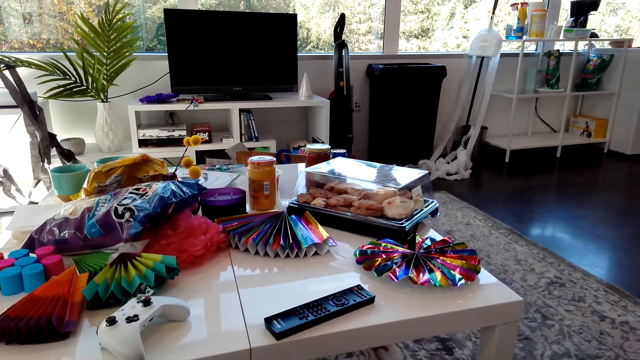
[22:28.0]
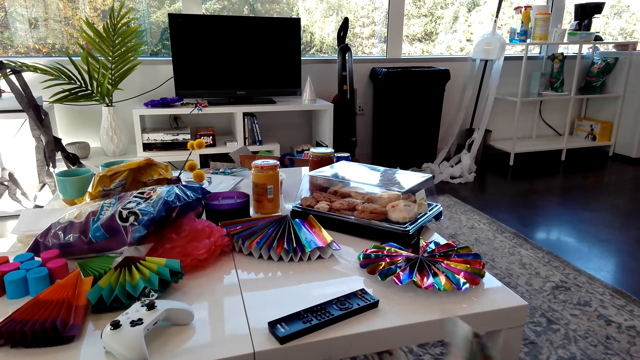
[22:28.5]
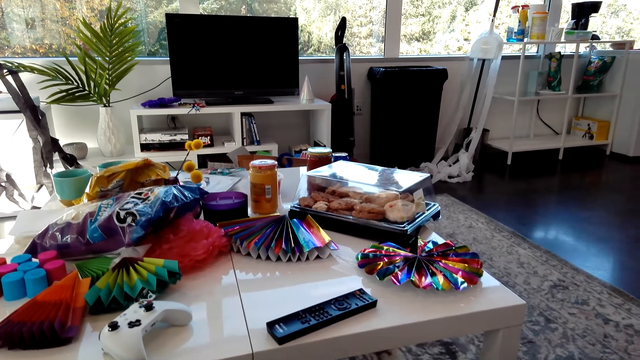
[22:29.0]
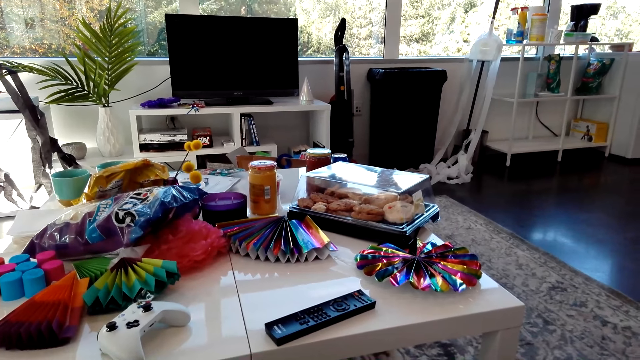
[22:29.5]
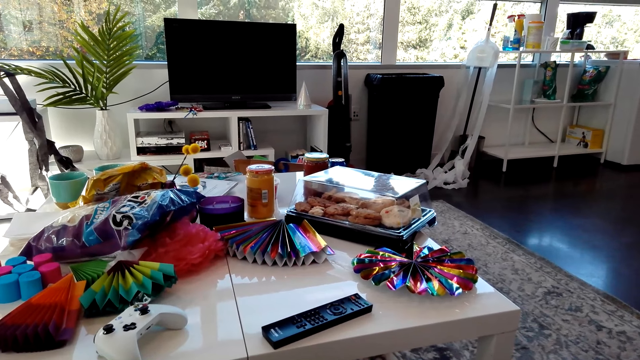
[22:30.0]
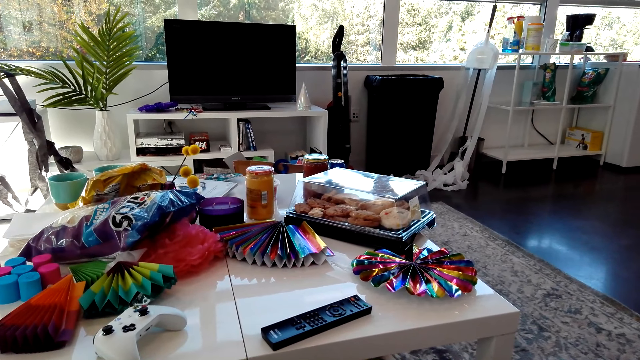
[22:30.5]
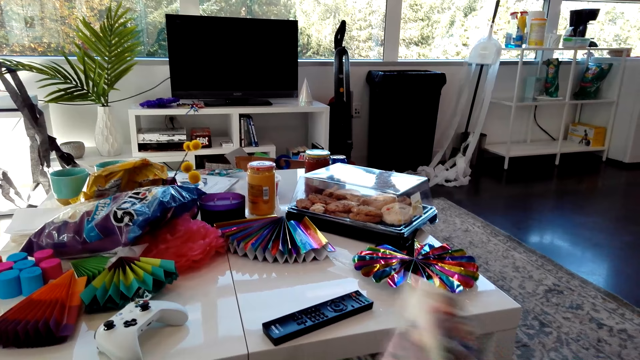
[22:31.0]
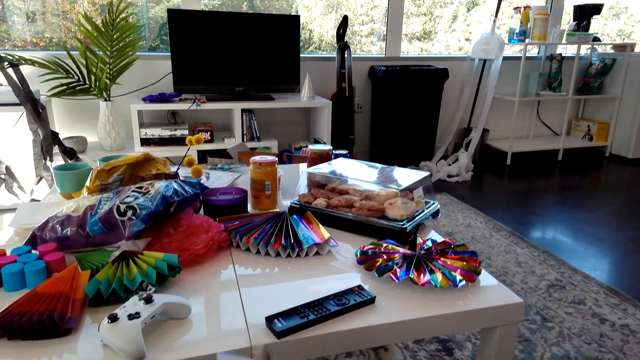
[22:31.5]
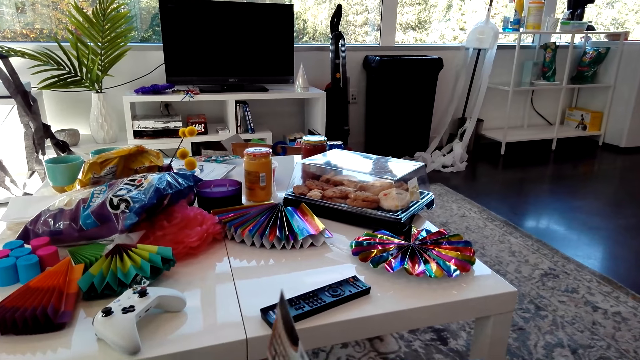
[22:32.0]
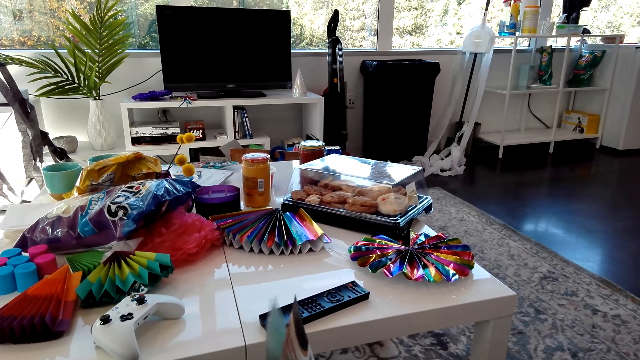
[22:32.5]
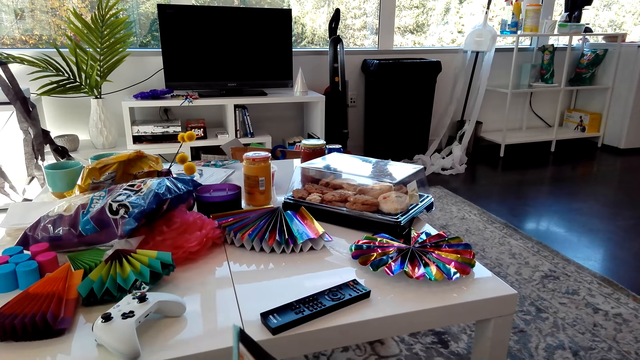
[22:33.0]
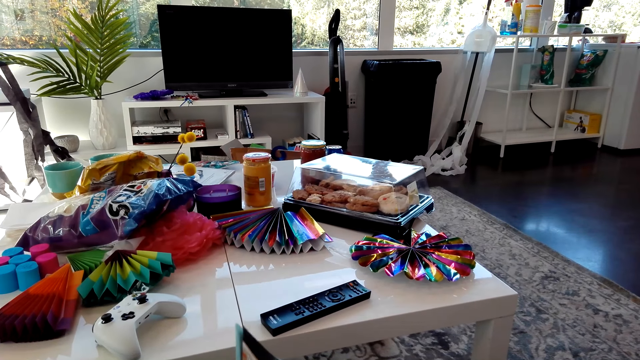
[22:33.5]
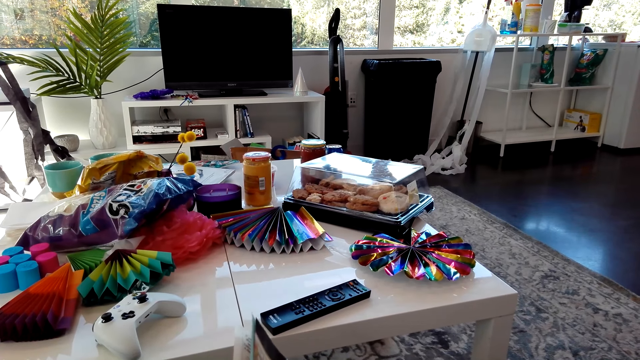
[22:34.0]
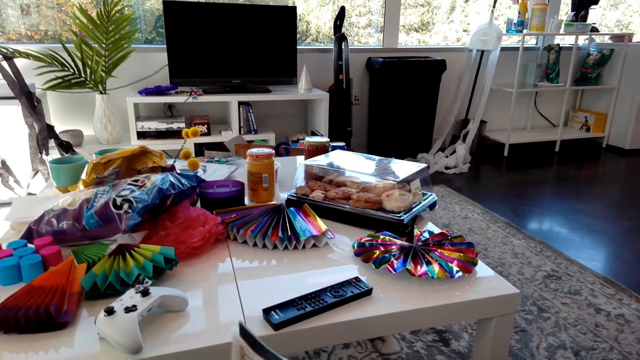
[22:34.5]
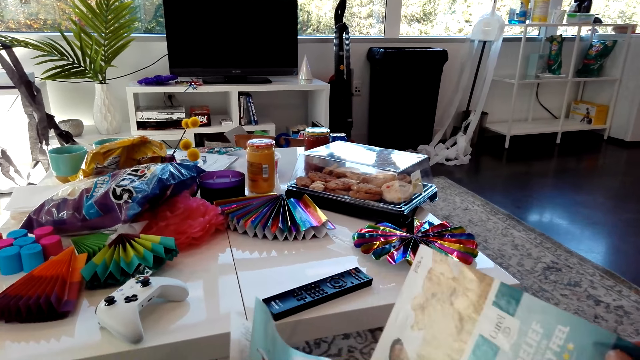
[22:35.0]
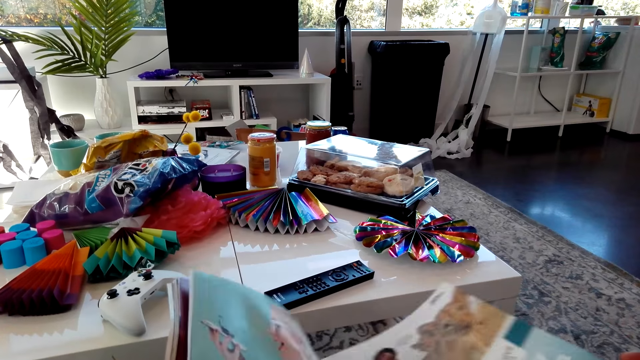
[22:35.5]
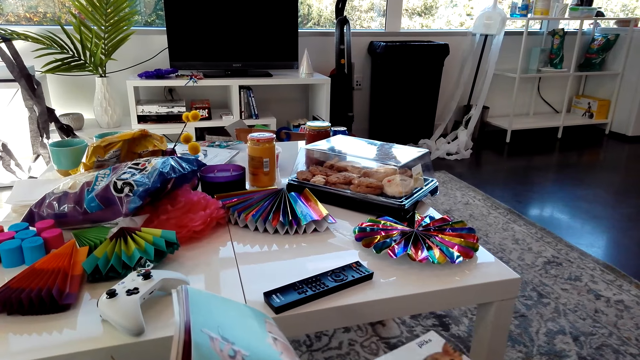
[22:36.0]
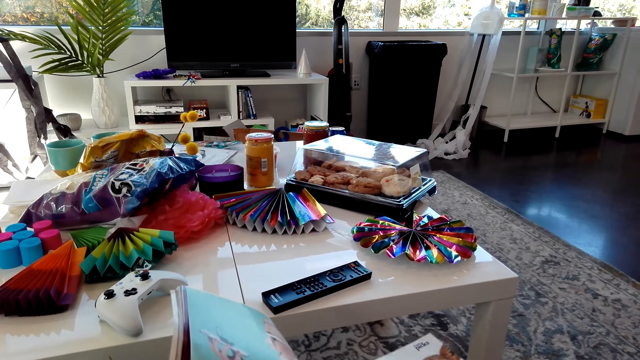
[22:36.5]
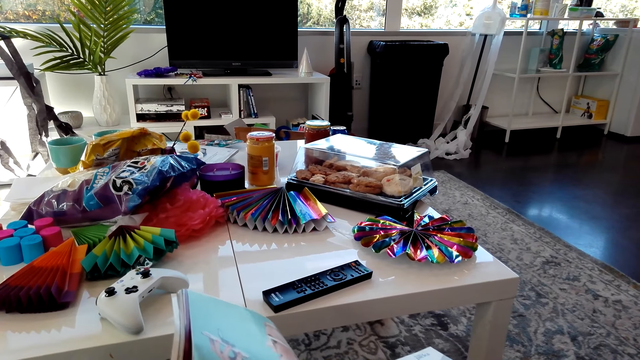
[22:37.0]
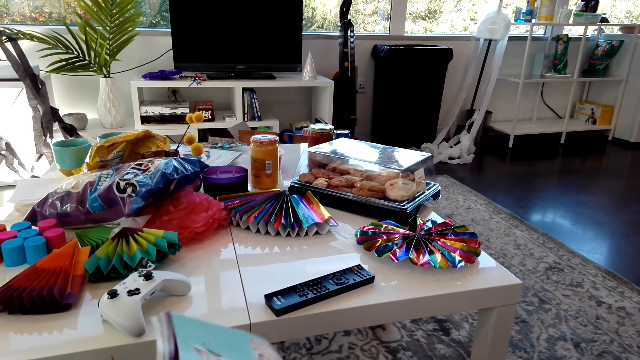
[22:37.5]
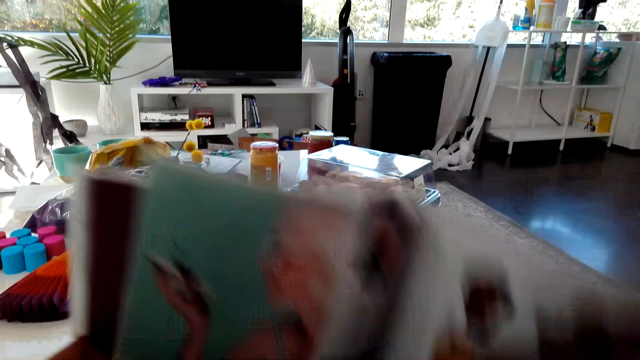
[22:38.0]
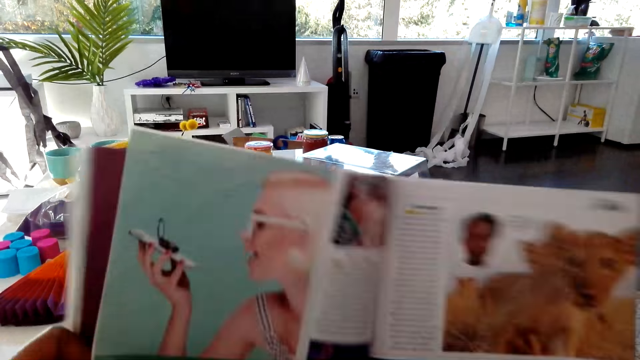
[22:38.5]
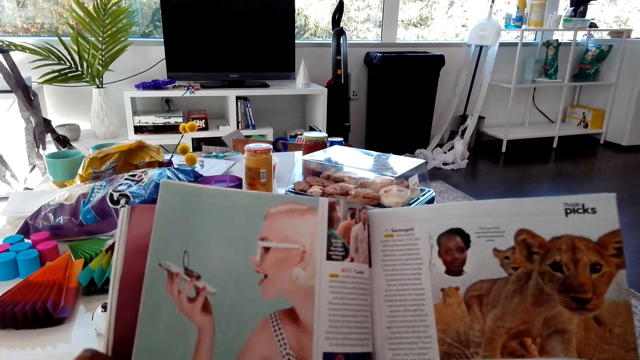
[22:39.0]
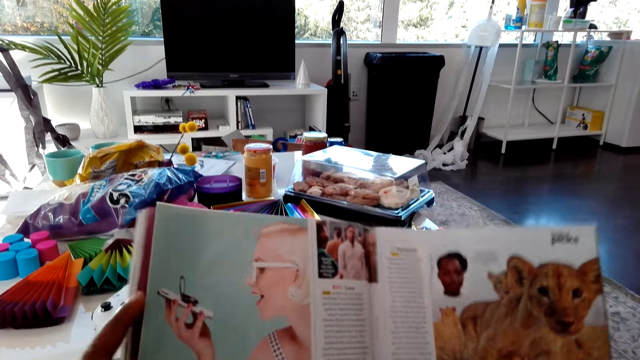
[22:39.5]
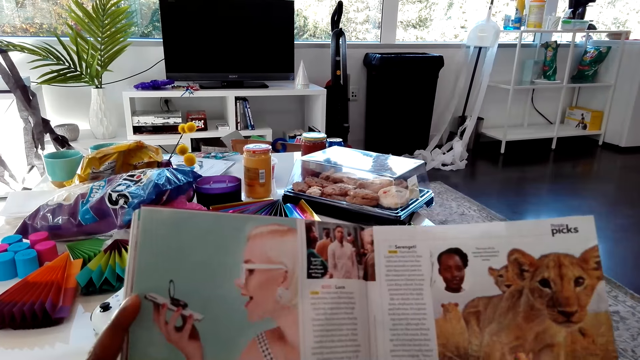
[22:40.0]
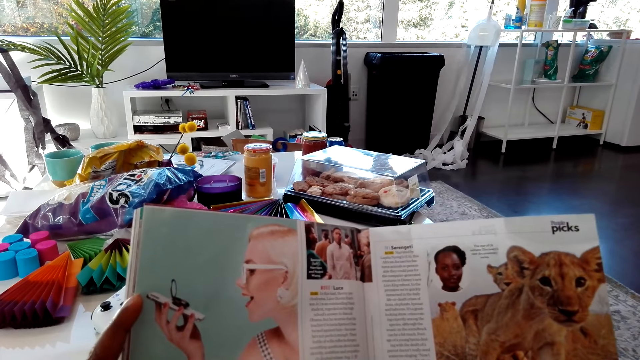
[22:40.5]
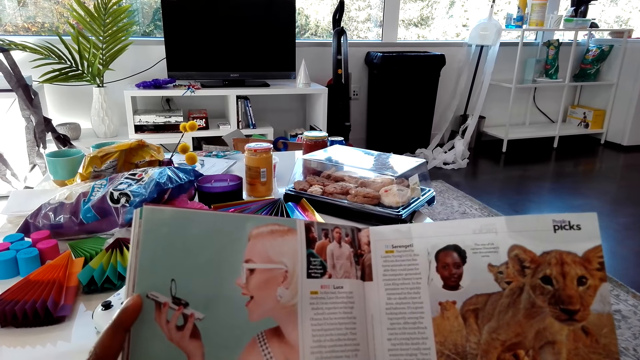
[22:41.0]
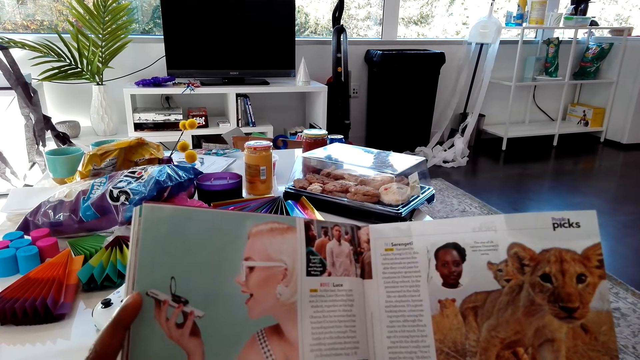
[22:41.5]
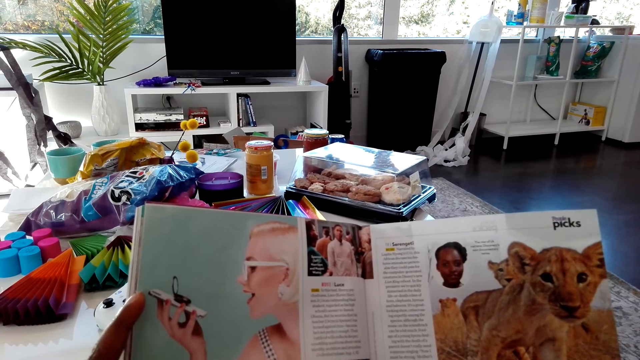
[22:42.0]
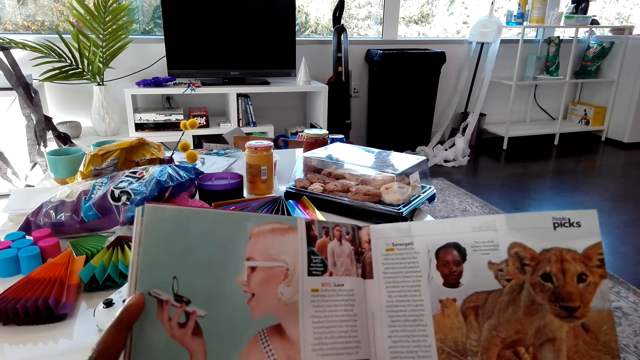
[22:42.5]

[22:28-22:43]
The camera wearer flips a page of the magazine. A man talks to the camera wearer. The camera wearer flips a page of the magazine and talks to the man. They flip a page of the magazine and read the magazine. The man talks to the camera wearer. The camera wearer lifts up the magazine. They look at the magazines. They talk to the man.

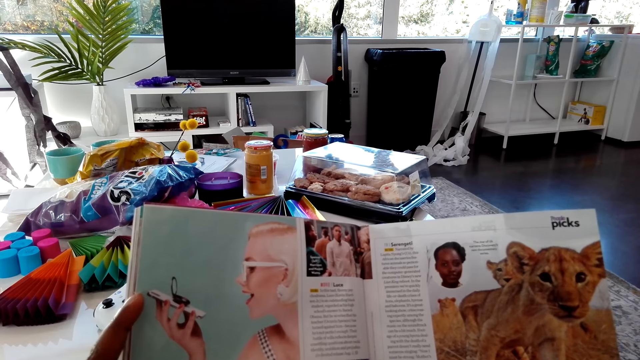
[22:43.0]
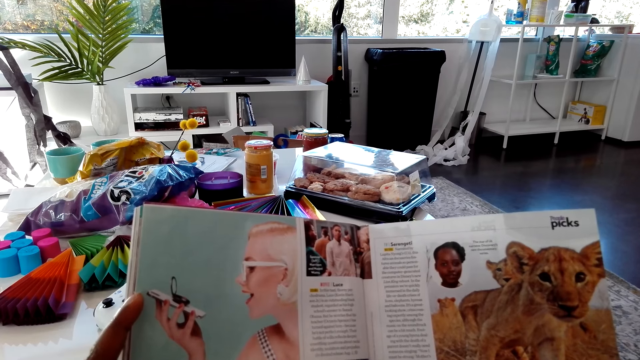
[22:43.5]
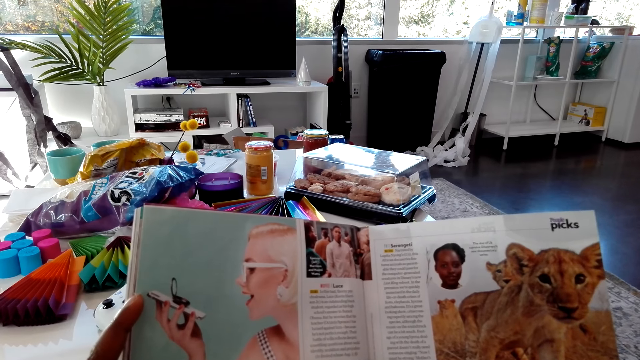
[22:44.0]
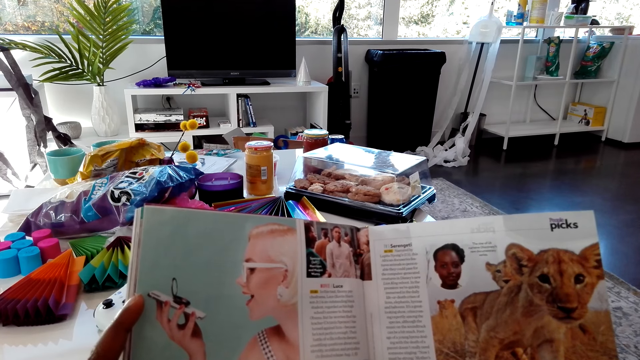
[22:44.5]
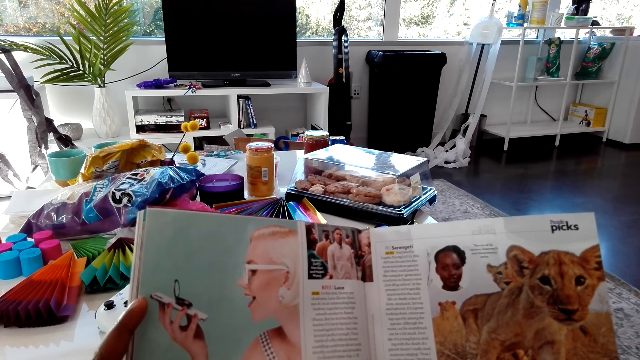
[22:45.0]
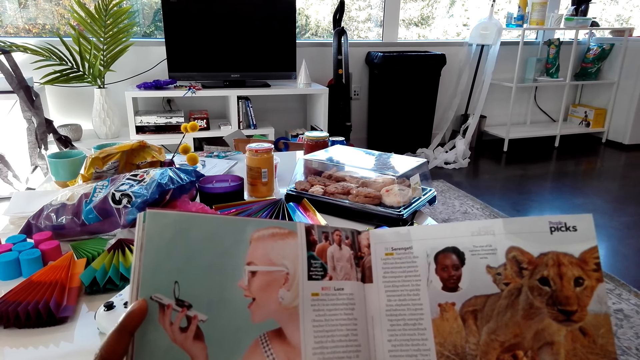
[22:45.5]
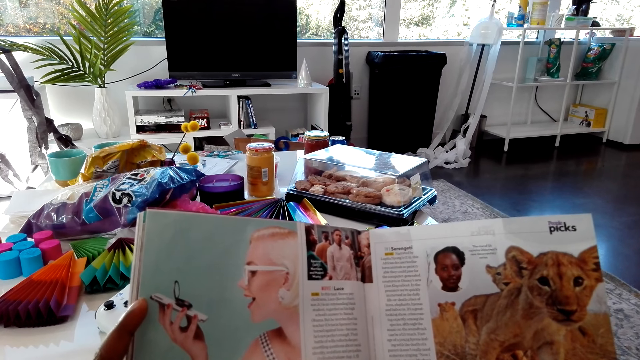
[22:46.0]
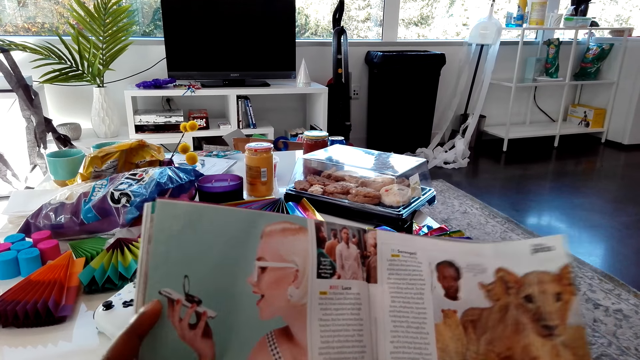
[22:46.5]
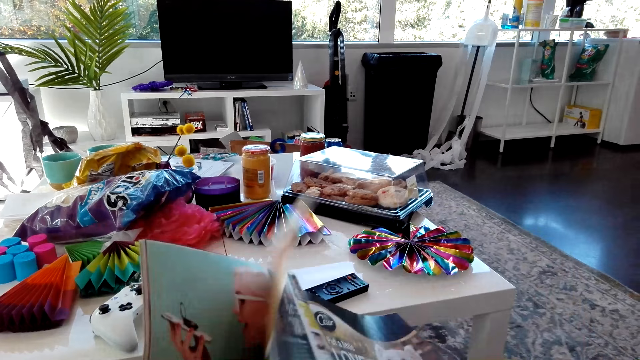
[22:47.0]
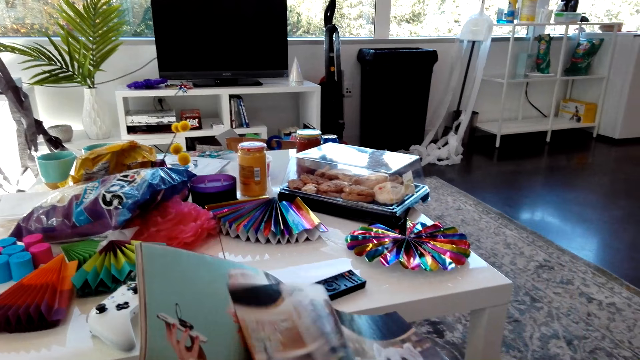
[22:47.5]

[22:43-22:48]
The camera wearer turns the page of the magazine.
